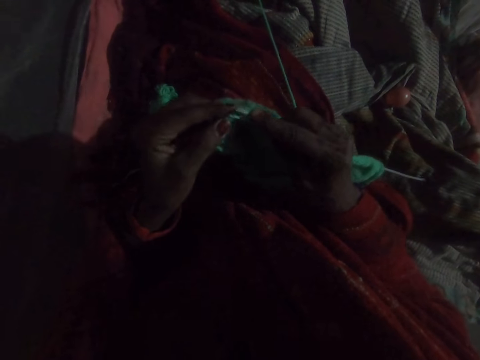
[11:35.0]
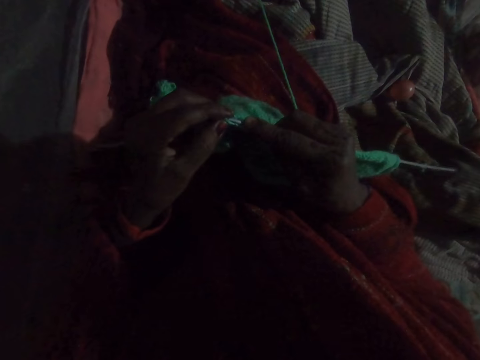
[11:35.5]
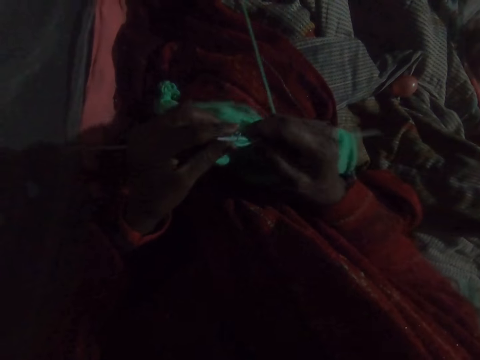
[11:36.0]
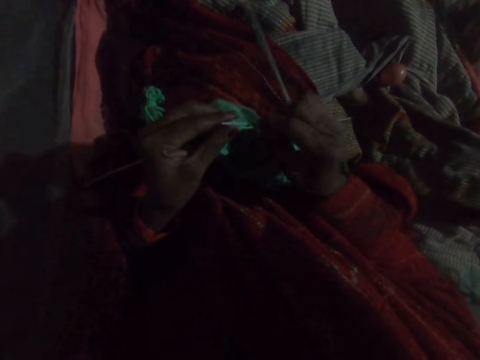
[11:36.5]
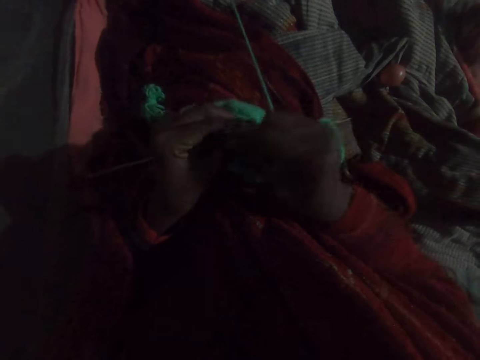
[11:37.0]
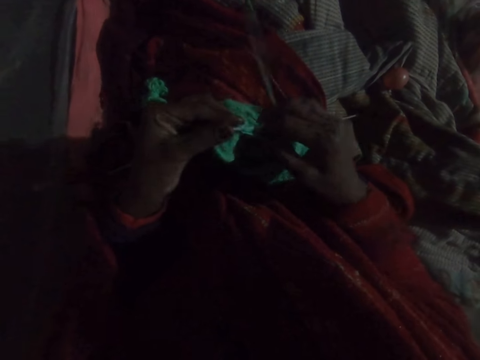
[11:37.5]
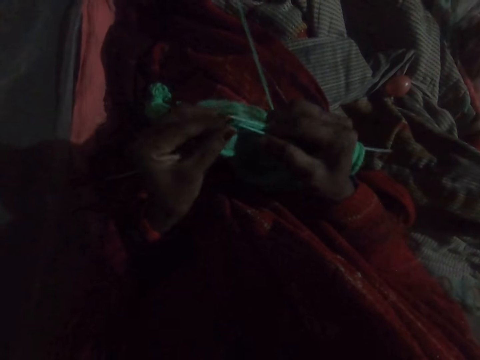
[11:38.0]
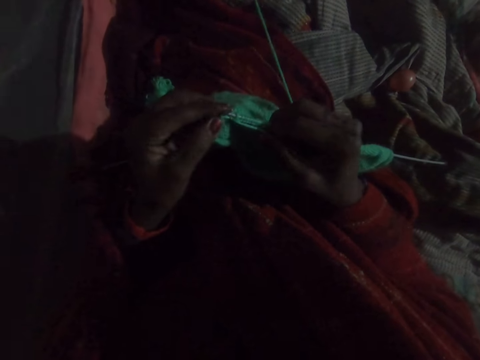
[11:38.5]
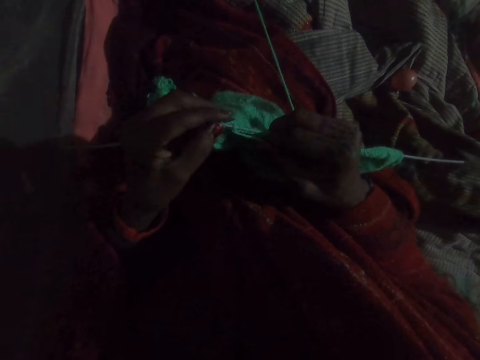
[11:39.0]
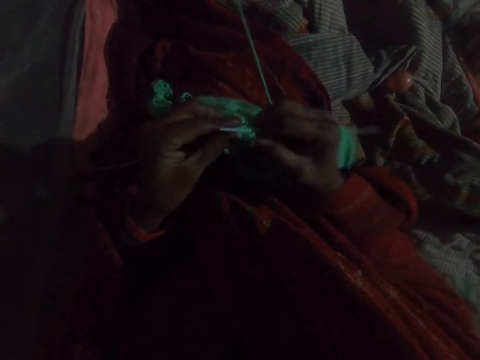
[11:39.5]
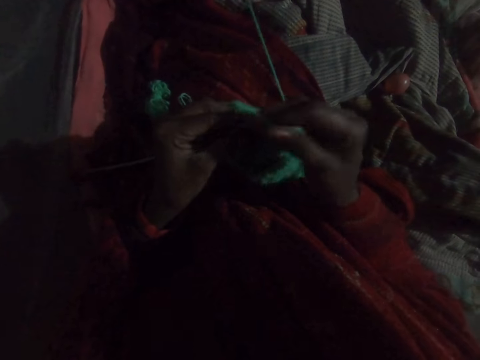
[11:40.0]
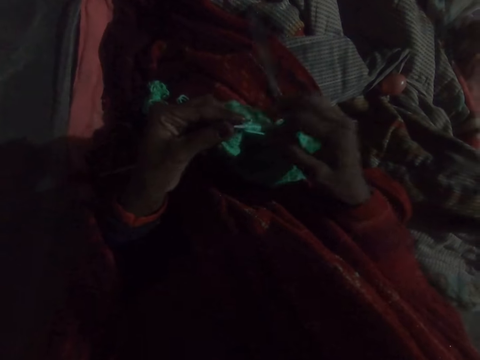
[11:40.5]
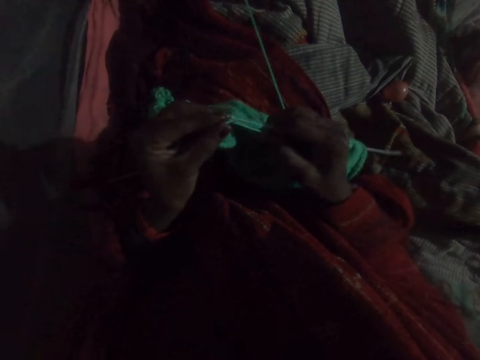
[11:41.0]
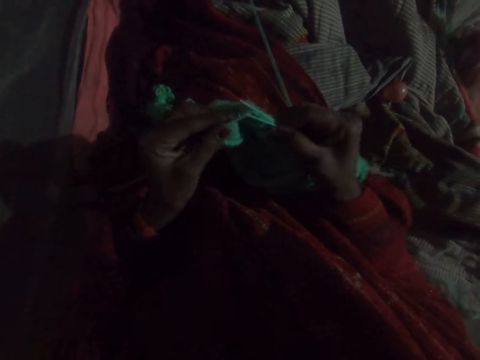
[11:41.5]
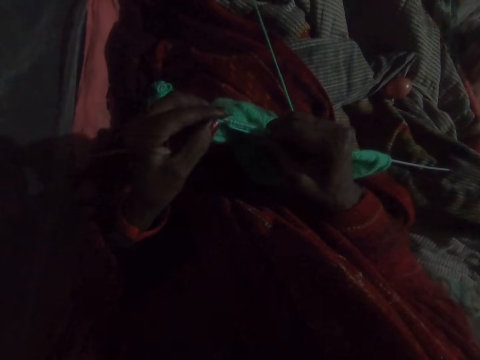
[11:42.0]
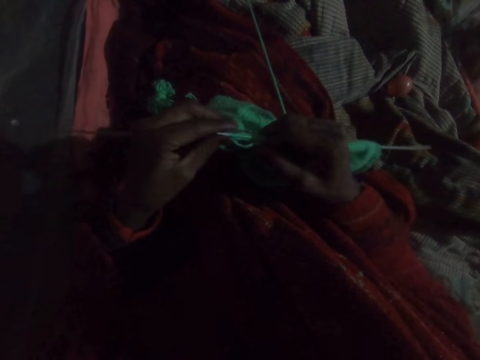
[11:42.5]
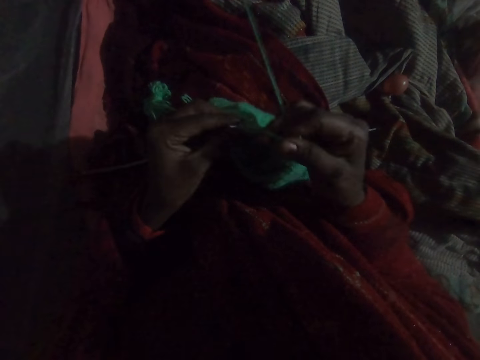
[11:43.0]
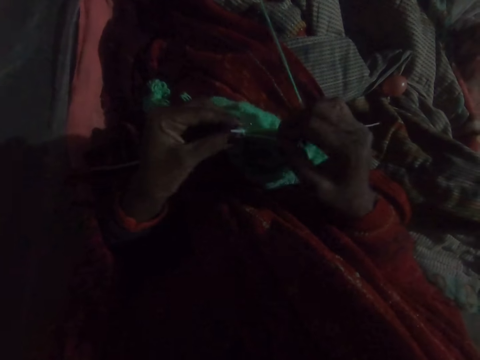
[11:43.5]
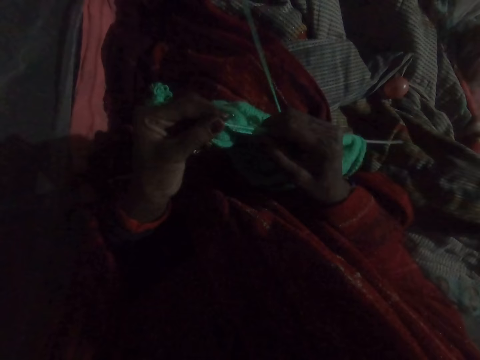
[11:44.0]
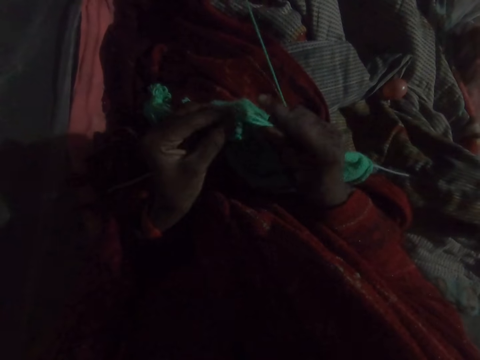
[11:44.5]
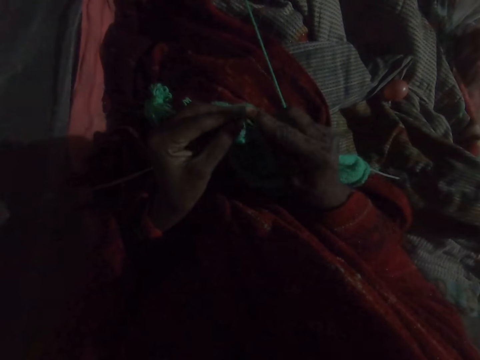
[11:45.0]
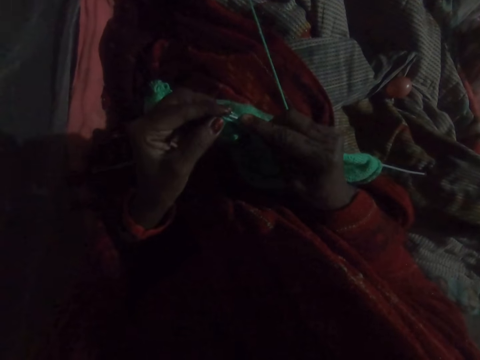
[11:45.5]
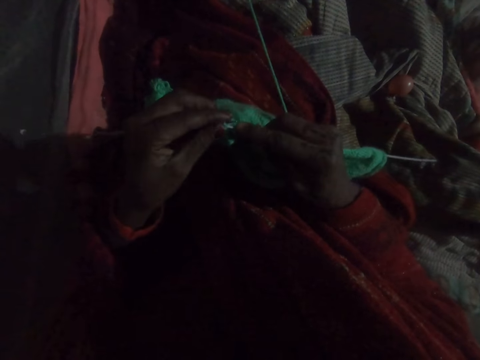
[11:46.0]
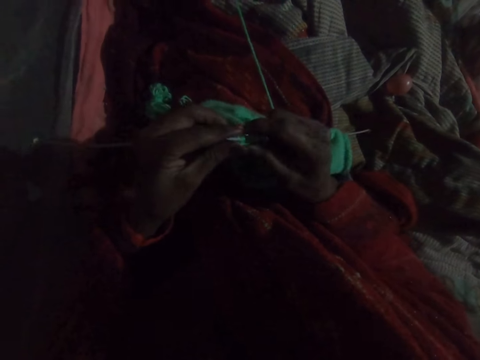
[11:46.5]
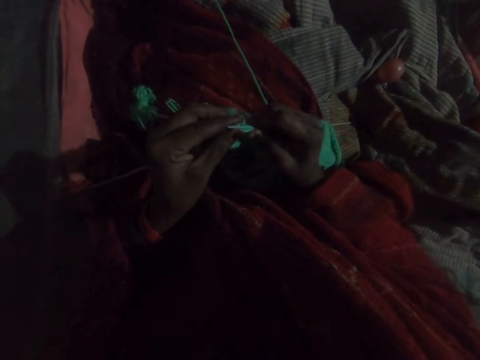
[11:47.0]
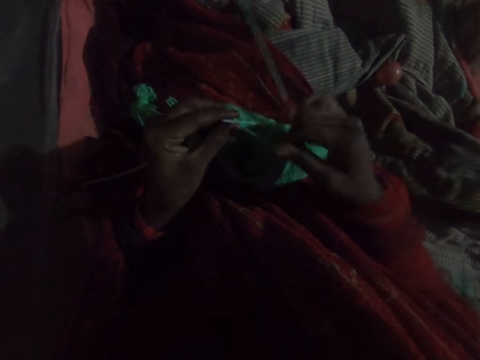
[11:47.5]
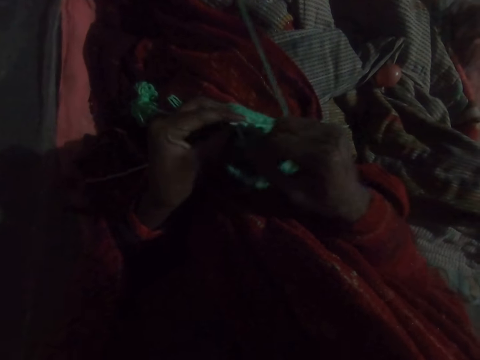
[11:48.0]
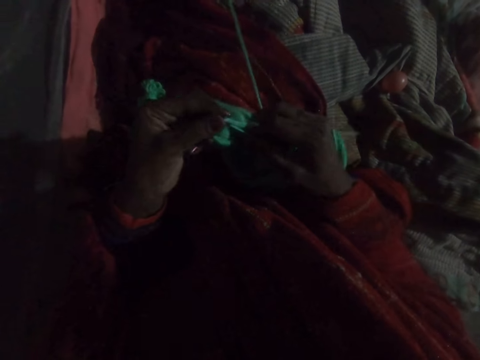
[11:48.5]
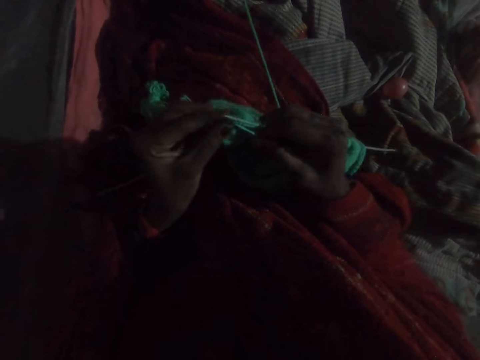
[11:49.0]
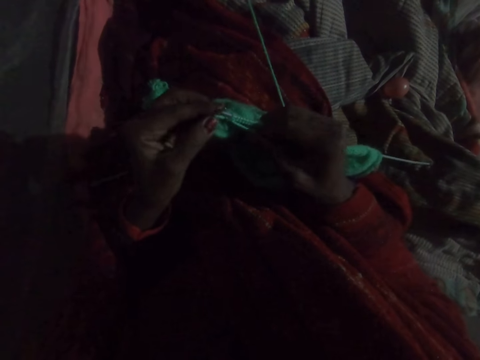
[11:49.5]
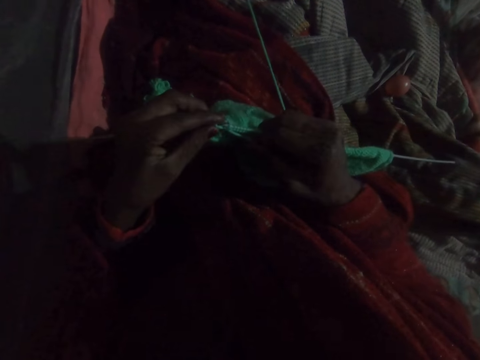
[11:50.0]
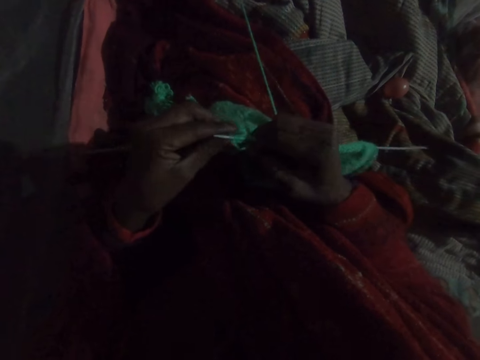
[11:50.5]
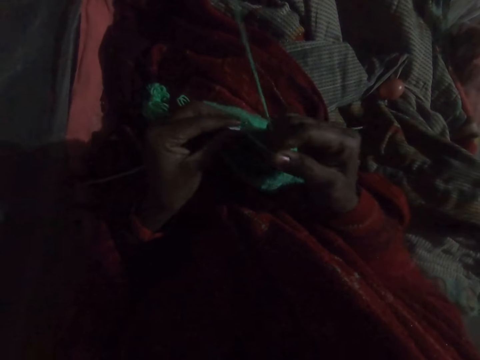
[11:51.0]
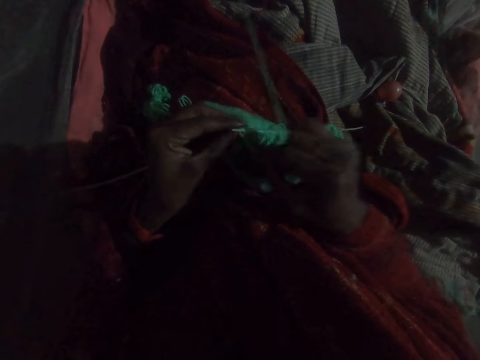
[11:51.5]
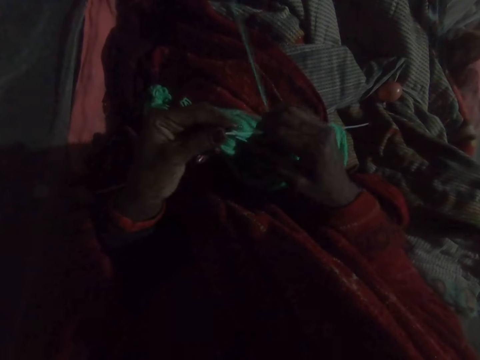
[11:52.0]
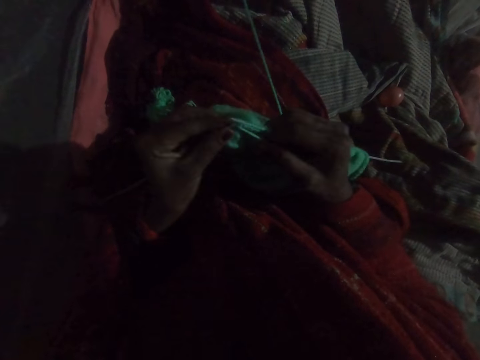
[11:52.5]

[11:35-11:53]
The camera wearer pulls the fabric. They weave the fabric with a crochet hook.

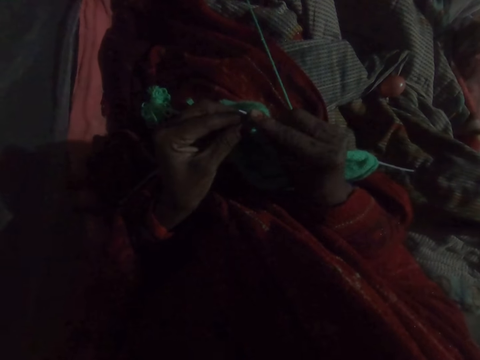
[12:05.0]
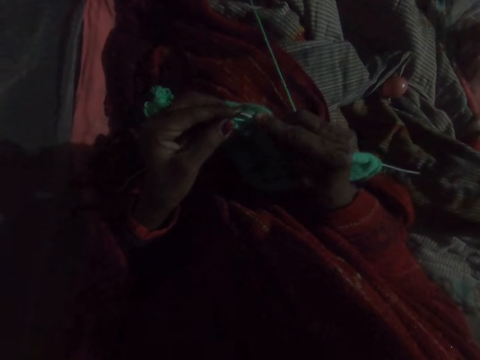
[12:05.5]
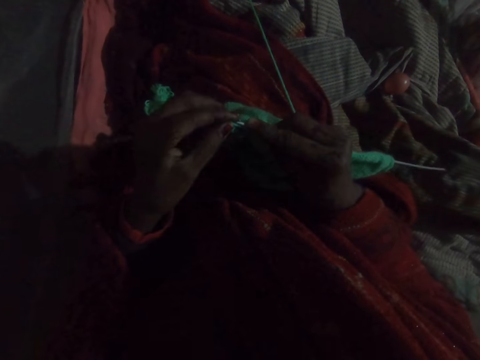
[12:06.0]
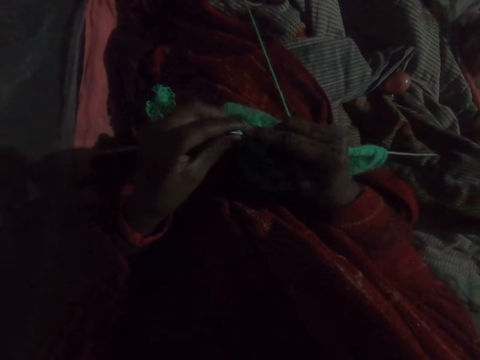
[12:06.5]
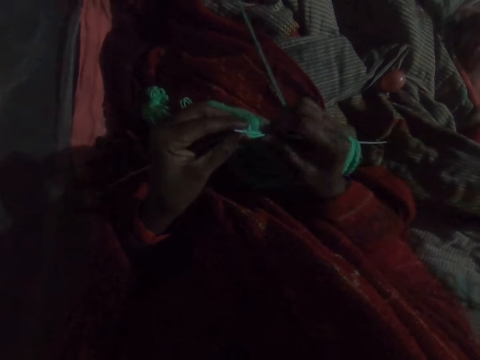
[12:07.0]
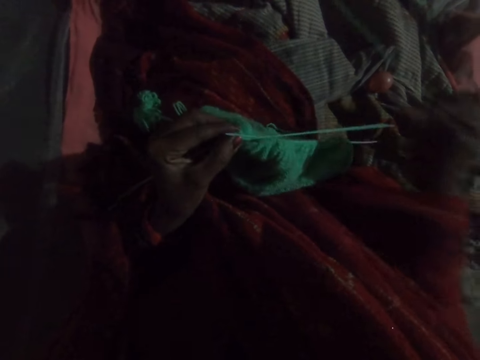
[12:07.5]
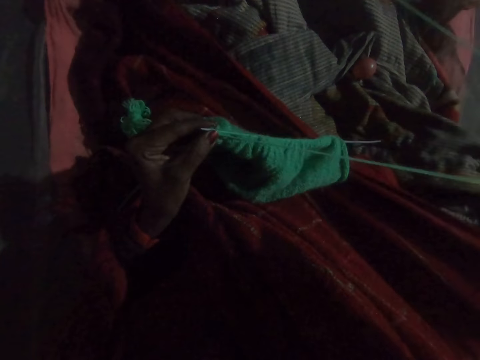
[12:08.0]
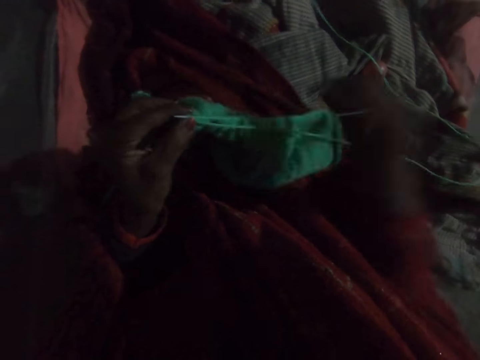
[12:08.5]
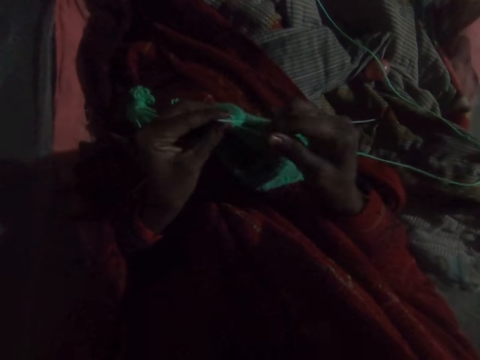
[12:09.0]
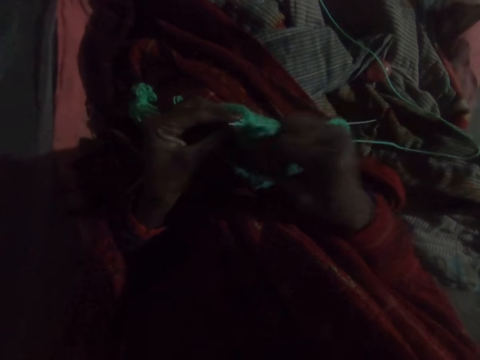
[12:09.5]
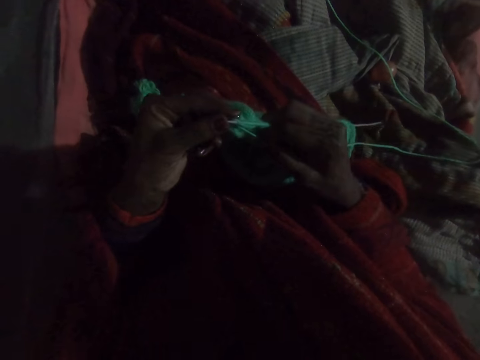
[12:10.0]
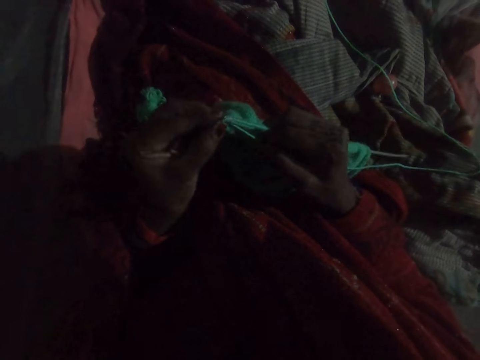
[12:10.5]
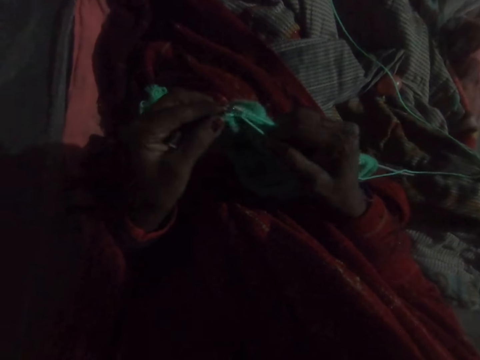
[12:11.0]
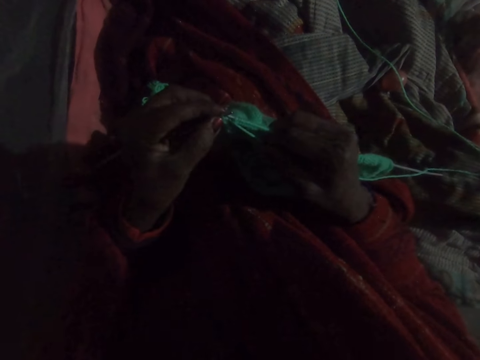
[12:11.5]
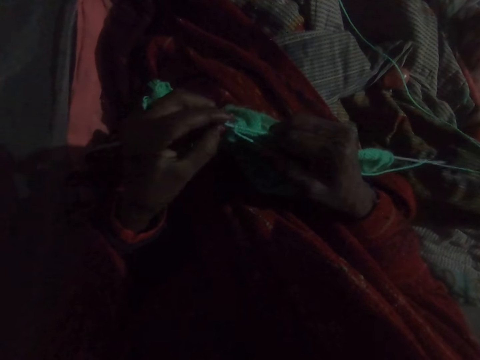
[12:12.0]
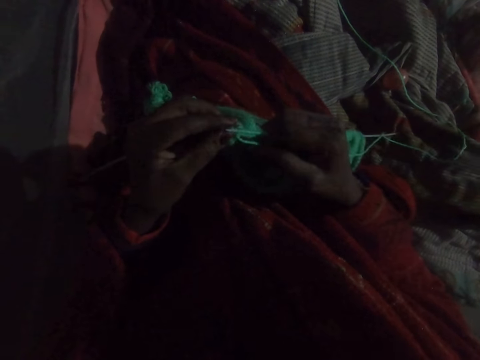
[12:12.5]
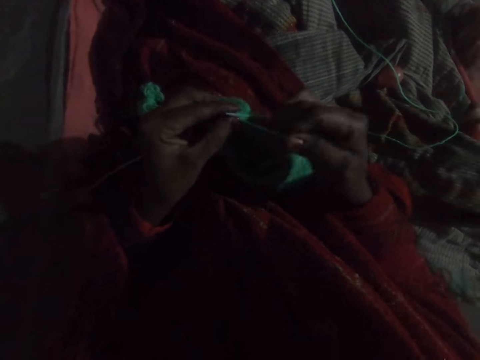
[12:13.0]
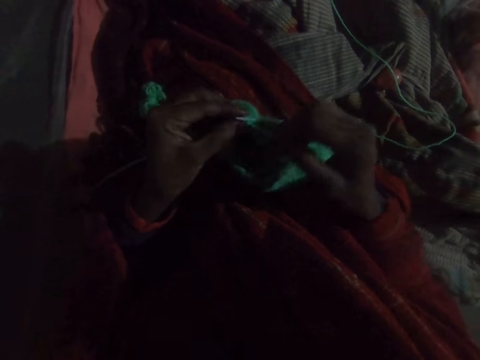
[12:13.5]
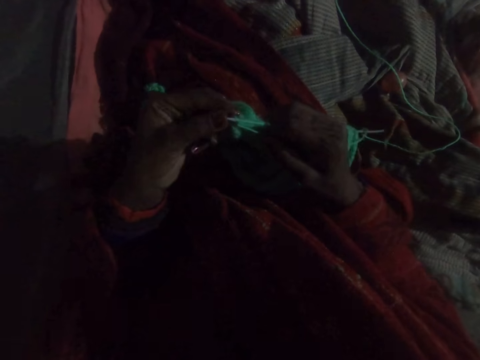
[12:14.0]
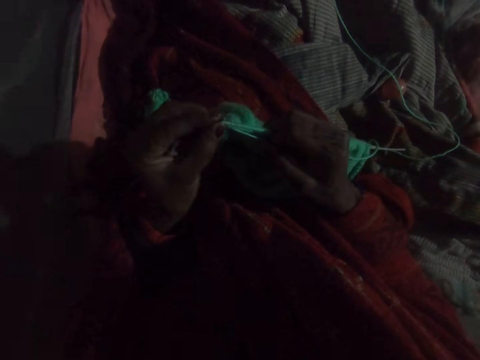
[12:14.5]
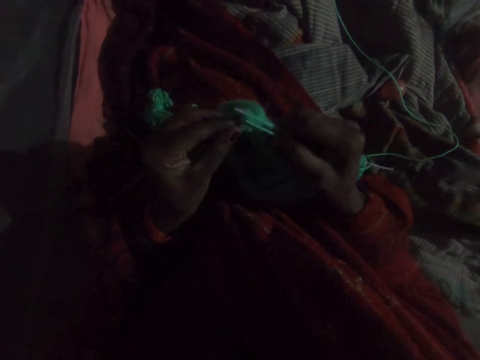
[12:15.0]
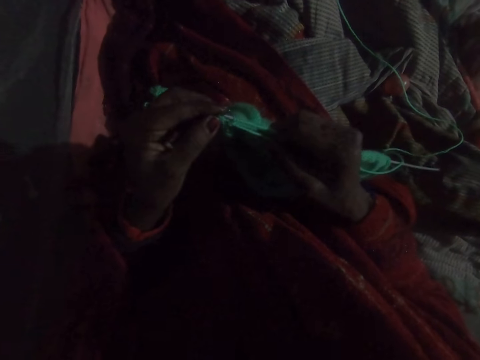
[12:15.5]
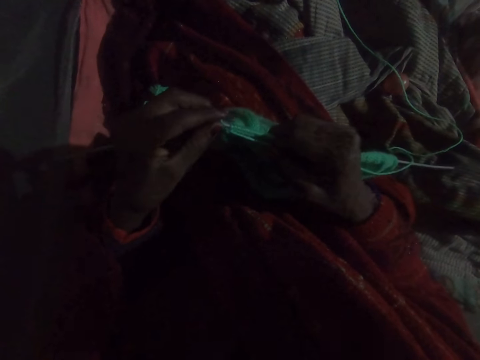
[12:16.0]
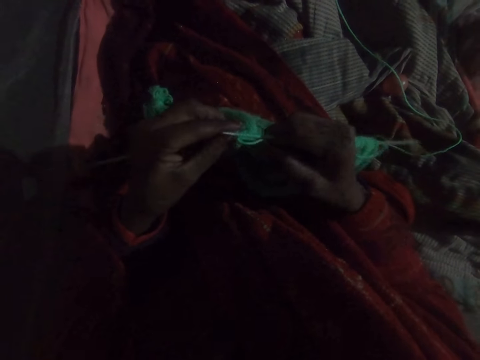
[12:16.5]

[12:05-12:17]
The camera wearer stretches the thread. They weave the fabric with a crochet hook.
